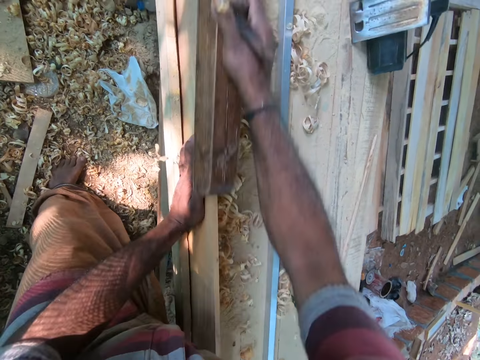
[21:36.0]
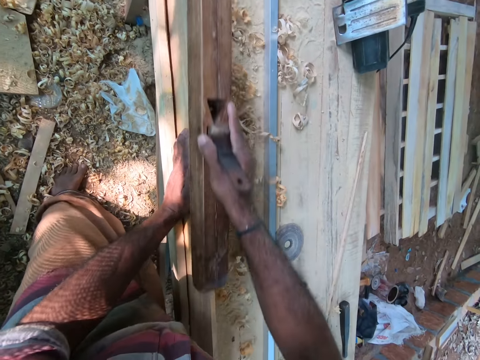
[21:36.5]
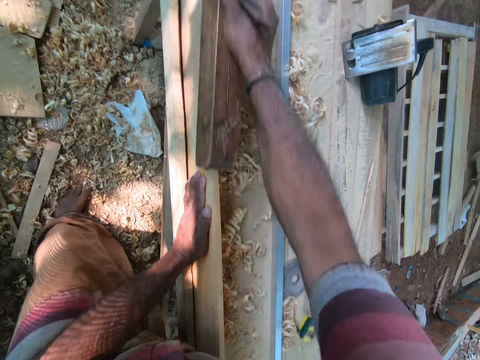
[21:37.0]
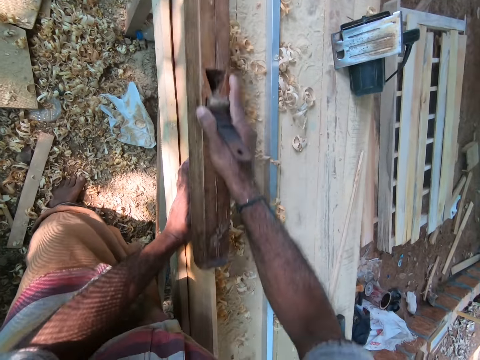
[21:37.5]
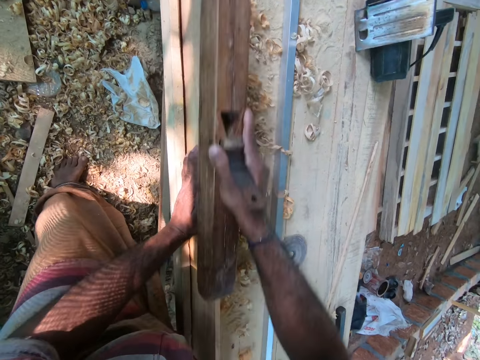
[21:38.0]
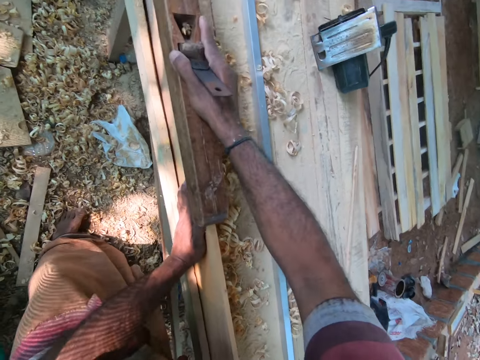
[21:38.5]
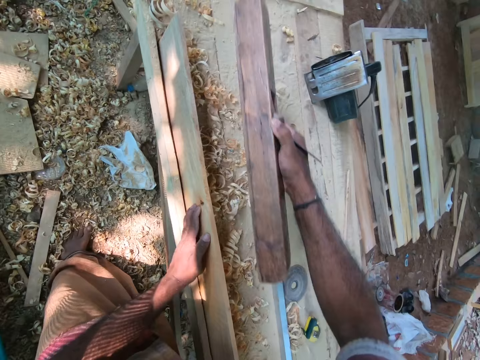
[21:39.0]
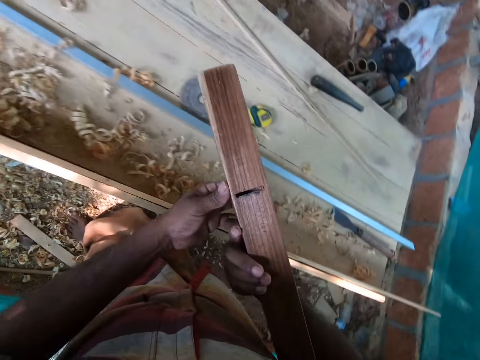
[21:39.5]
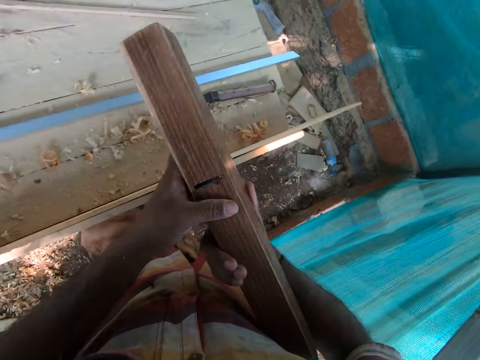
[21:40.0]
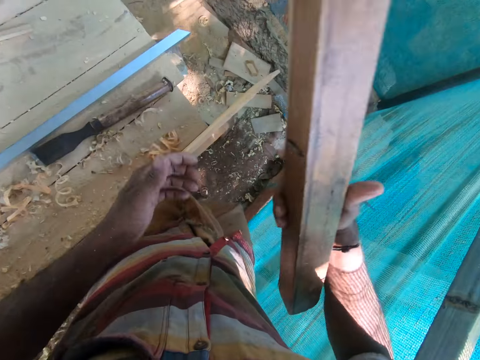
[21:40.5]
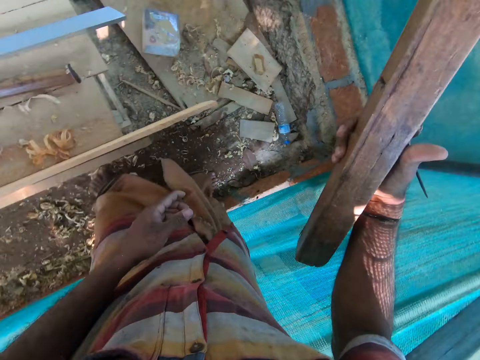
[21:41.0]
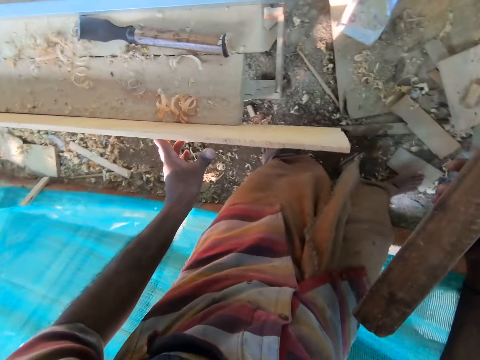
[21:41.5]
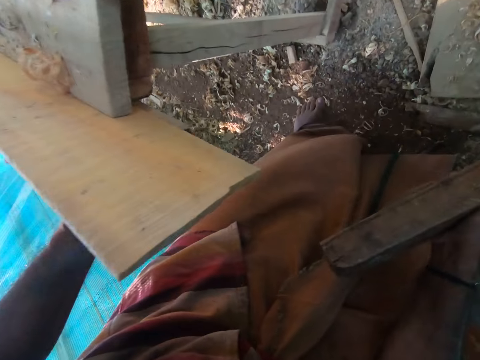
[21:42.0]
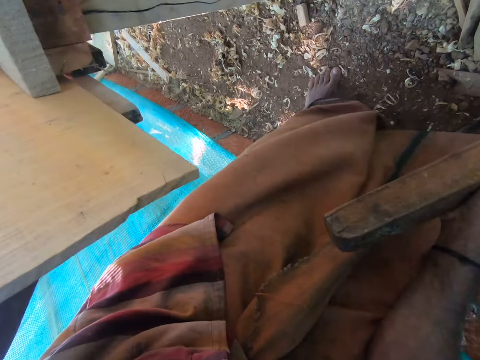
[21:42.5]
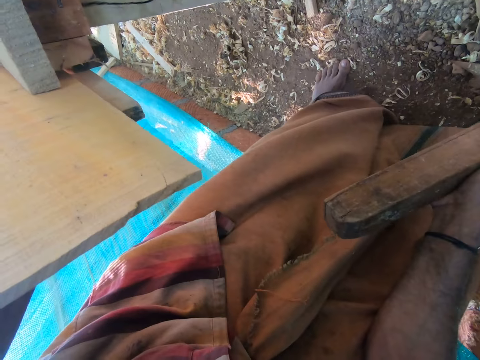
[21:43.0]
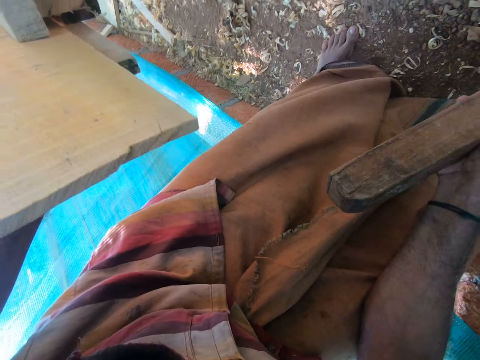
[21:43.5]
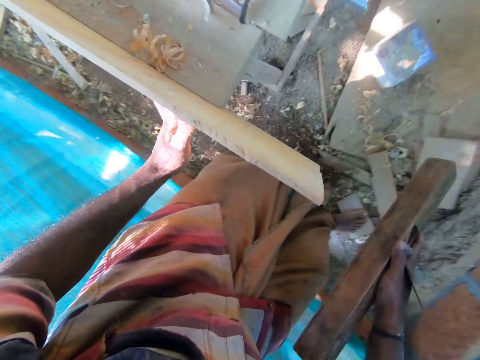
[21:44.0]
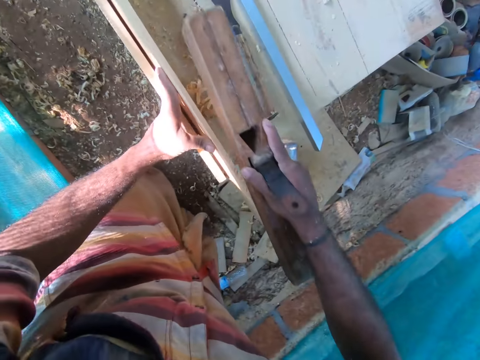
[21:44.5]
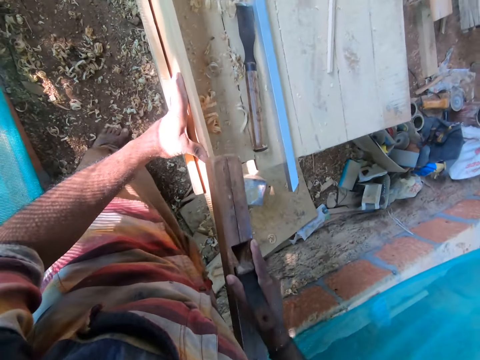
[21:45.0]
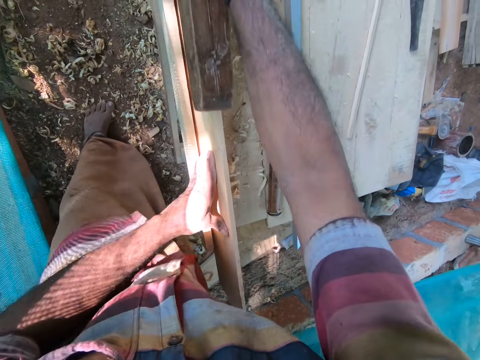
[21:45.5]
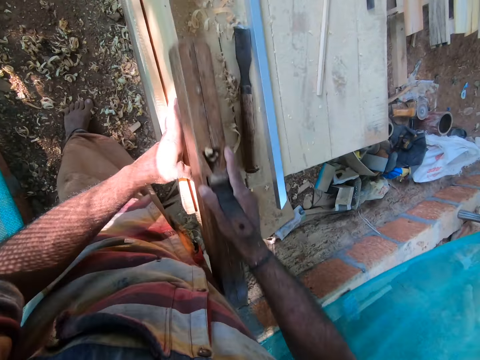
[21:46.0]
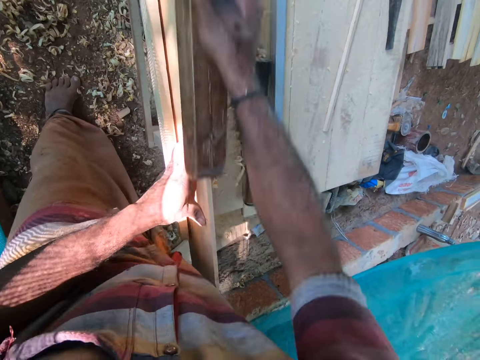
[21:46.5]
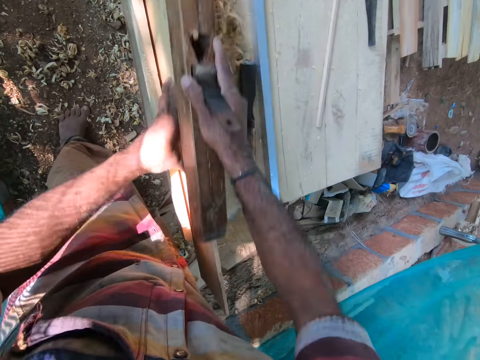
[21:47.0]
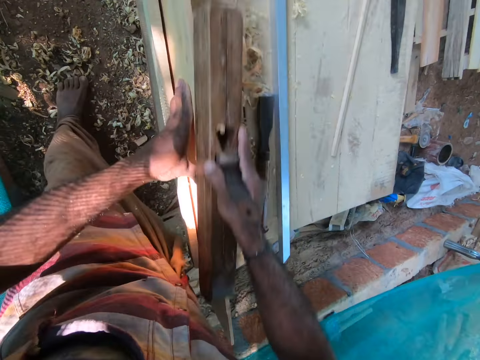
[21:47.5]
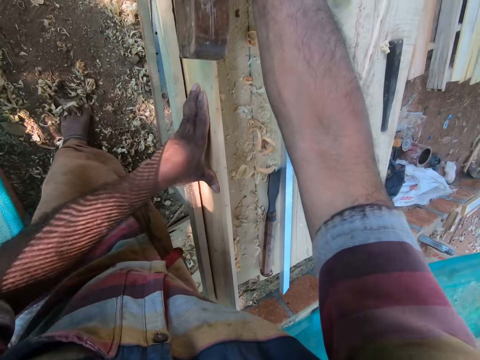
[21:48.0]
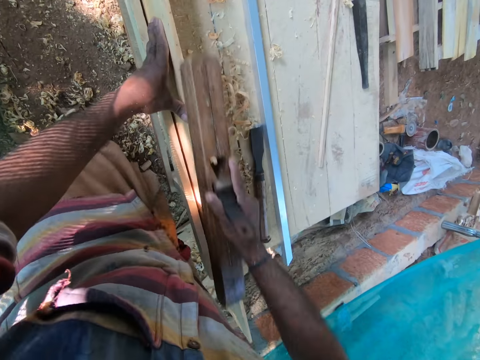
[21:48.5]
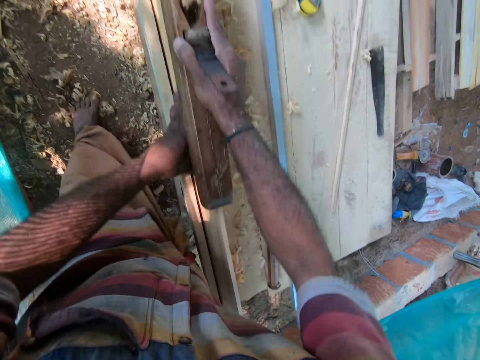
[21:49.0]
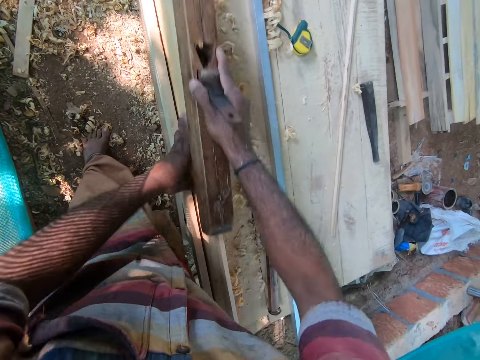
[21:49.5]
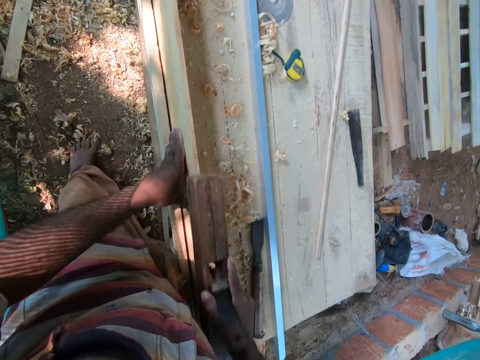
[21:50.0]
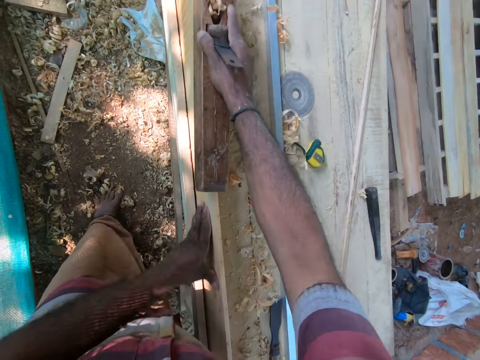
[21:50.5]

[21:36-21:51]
The camera wearer raises the wood plane from the plywood on the workbench with his right hand. He removes his left hand from the plywood on the workbench. He touches the wood plane with his left hand. He removes wood dust from the plane. He walks around the area. He removes his left hand from the wood plane in his right hand. He places his left hand on the plywood on the workbench. He bends down. He shaves the plywood on the workbench with the wood plane in his right hand.

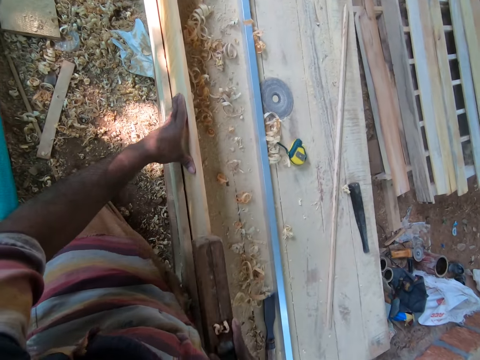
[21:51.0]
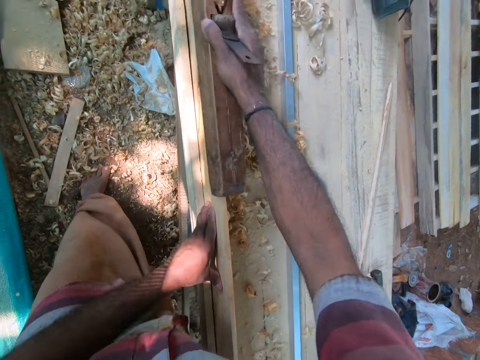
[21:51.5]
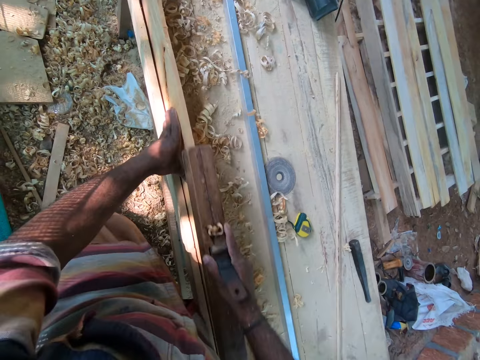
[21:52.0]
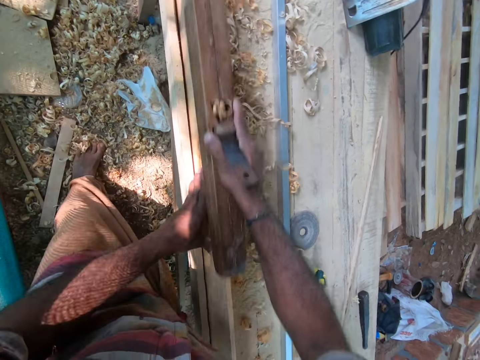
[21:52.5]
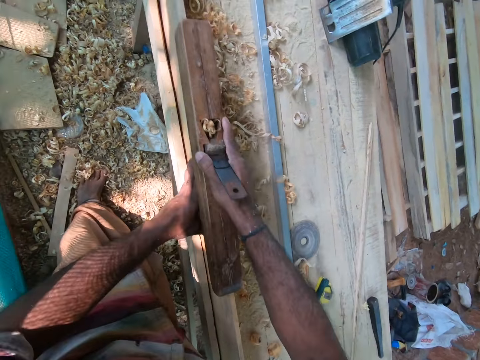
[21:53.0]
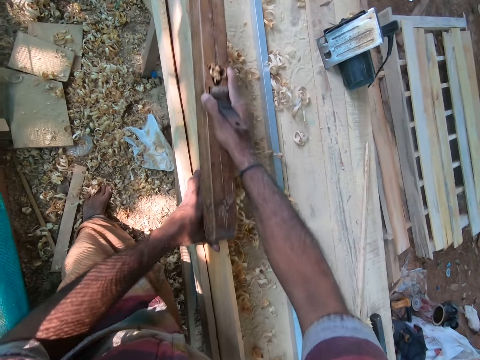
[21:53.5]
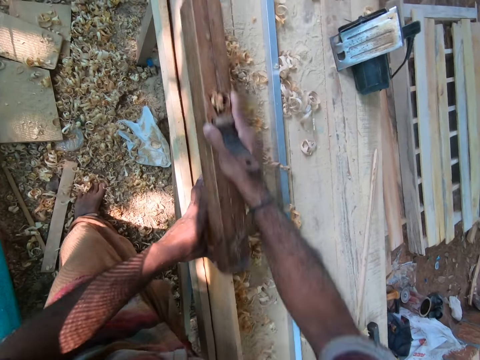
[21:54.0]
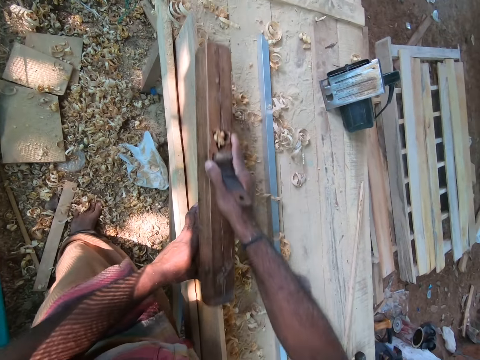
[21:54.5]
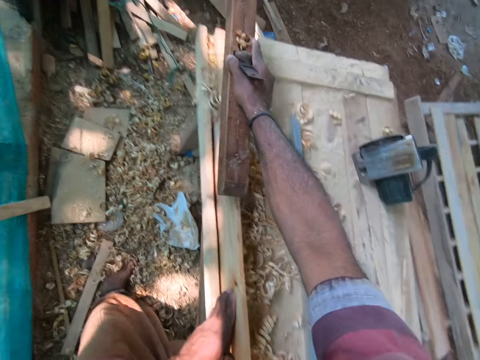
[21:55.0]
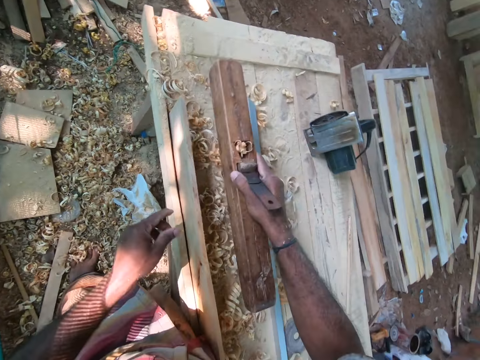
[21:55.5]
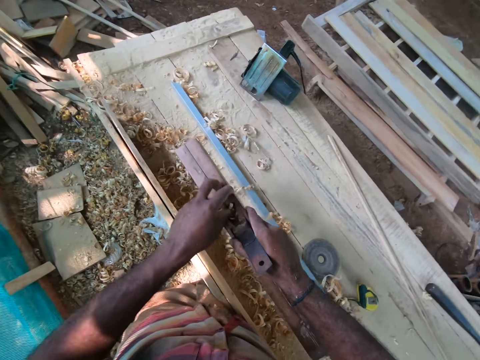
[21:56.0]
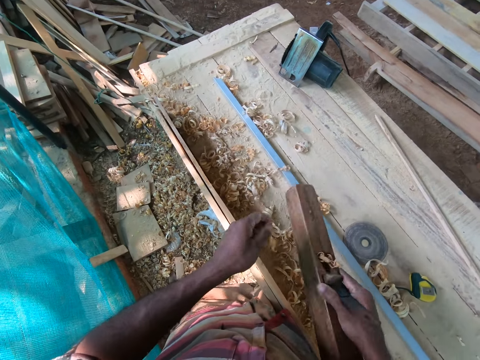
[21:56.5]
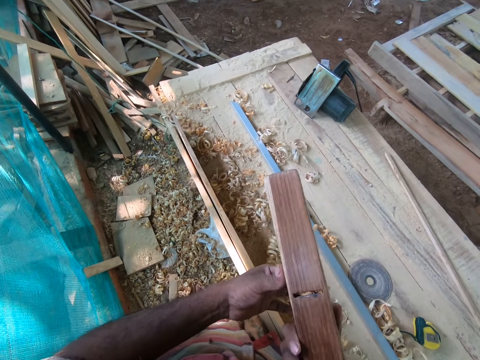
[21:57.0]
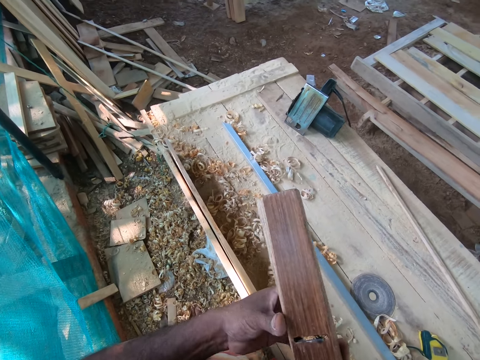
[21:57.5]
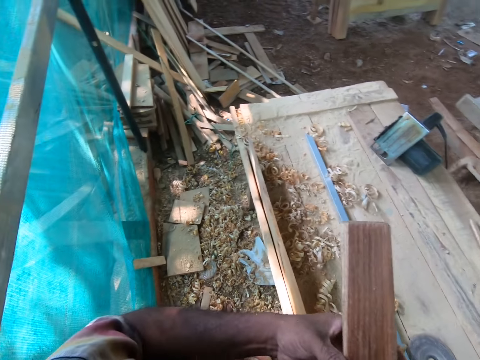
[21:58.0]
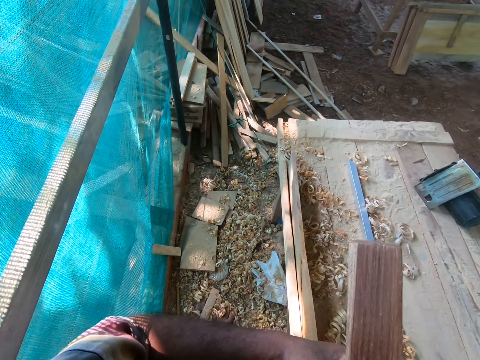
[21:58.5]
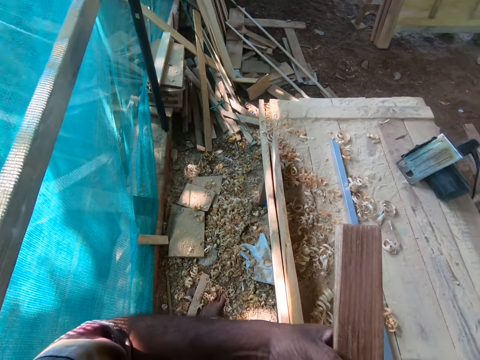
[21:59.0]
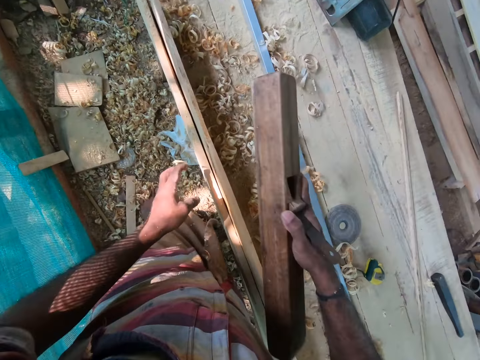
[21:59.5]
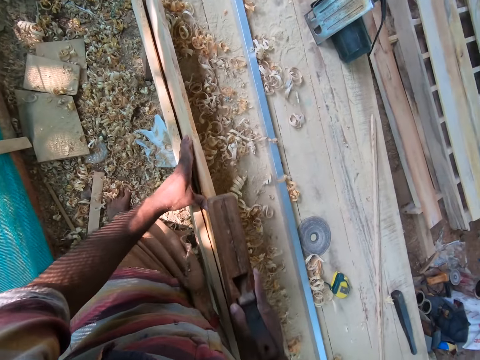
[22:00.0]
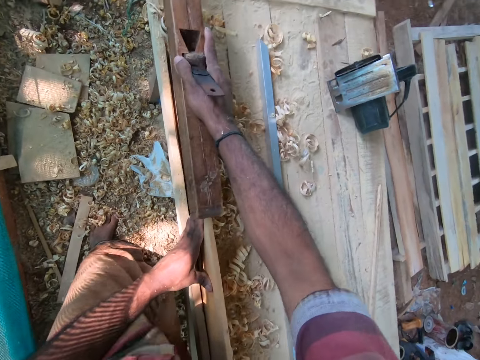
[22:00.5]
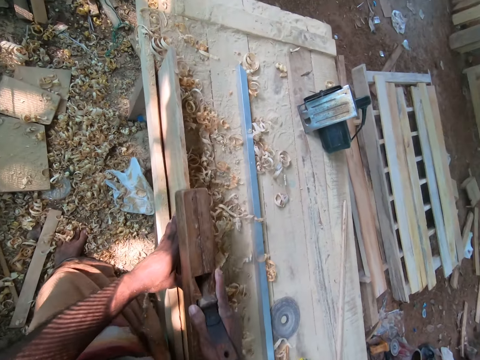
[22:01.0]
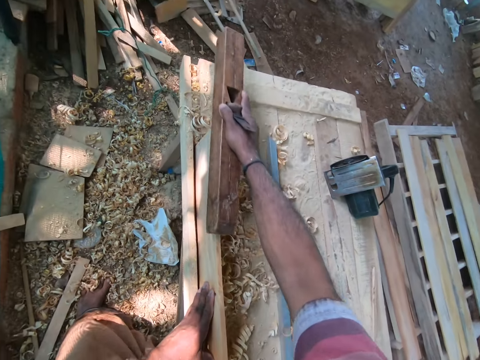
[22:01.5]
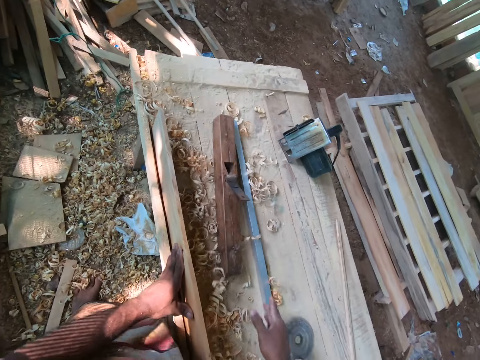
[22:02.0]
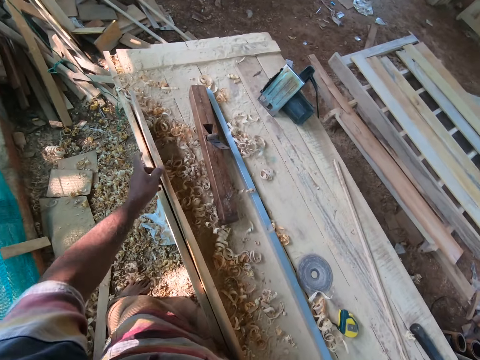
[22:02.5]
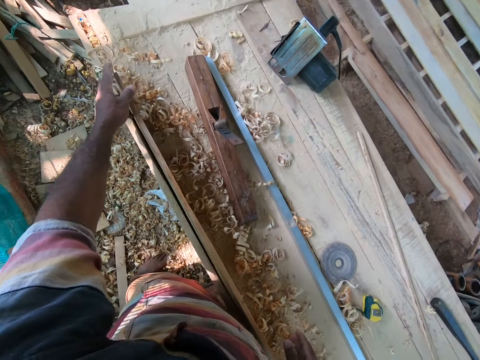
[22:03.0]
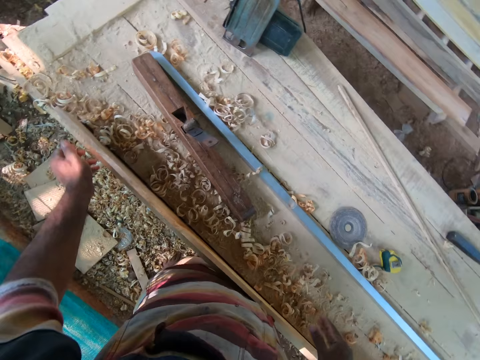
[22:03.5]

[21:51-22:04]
The camera wearer raises the wood plane from the plywood on the workbench with his right hand. He removes debris from the wood plane with his left hand. He places his left hand on the plywood on the workbench. He shaves the plywood on the workbench with the wood plane in his right hand. He drops the wood plane on the workbench with his right hand. He places the plane on the wood.
